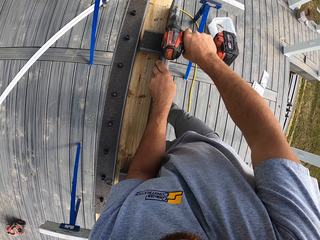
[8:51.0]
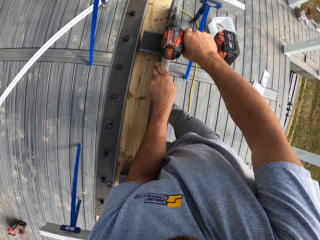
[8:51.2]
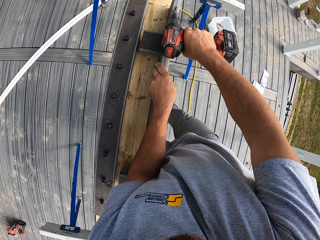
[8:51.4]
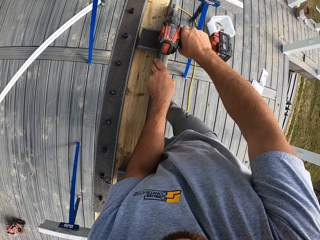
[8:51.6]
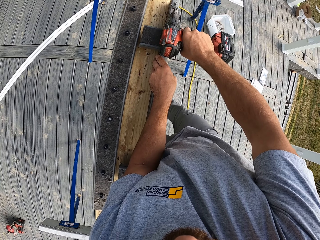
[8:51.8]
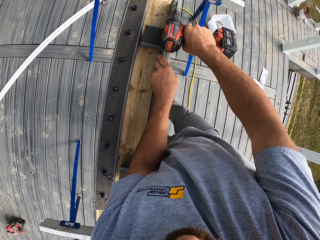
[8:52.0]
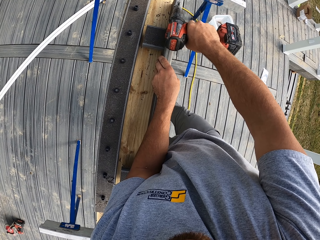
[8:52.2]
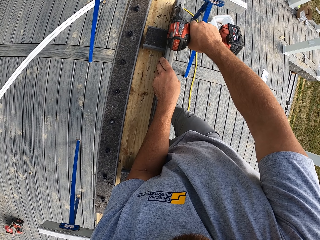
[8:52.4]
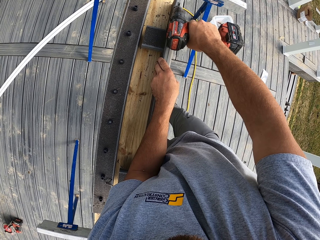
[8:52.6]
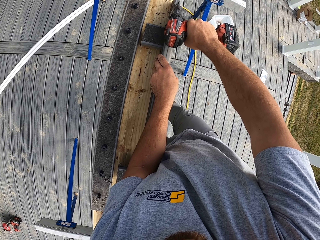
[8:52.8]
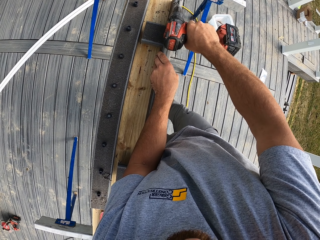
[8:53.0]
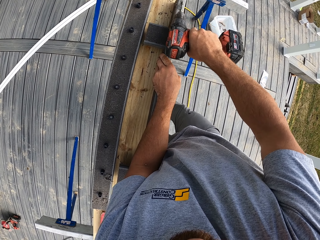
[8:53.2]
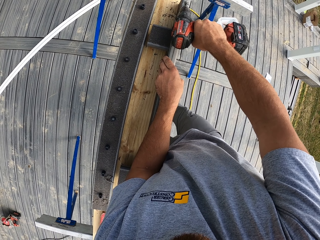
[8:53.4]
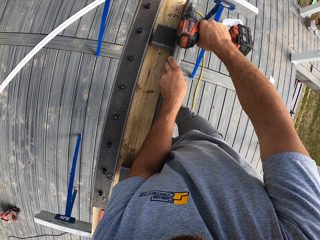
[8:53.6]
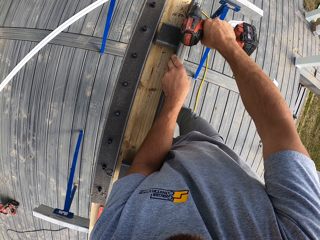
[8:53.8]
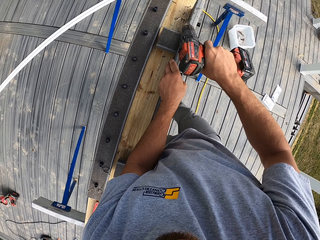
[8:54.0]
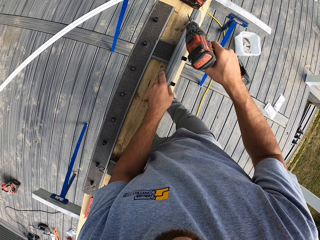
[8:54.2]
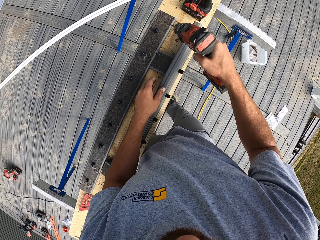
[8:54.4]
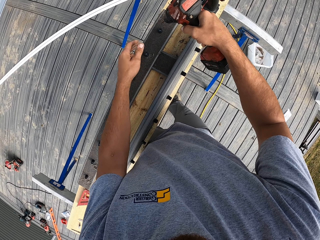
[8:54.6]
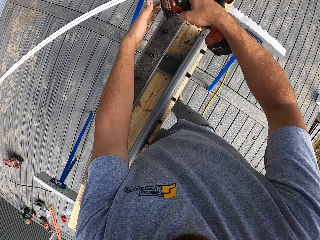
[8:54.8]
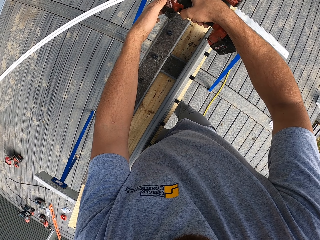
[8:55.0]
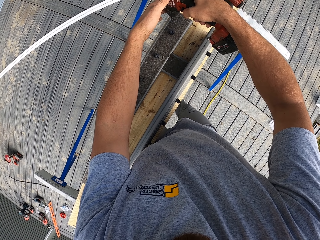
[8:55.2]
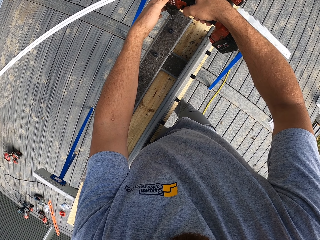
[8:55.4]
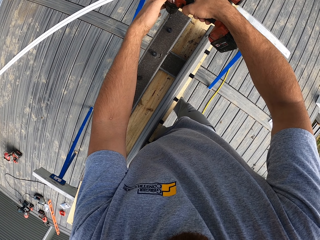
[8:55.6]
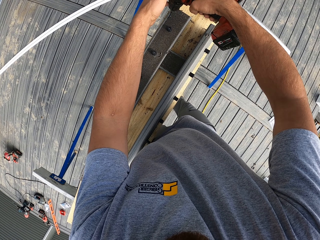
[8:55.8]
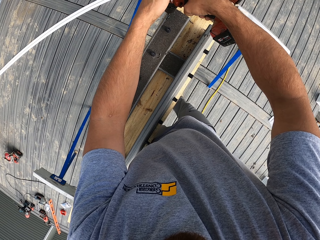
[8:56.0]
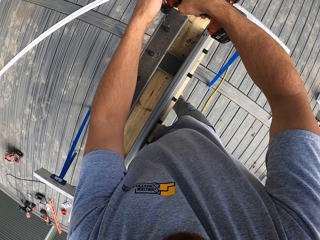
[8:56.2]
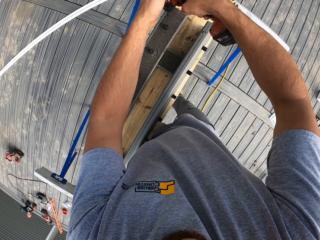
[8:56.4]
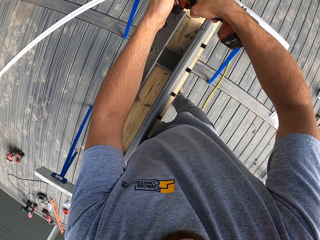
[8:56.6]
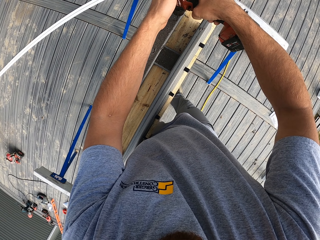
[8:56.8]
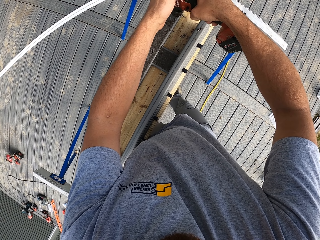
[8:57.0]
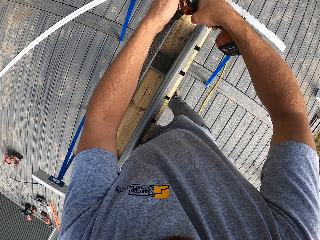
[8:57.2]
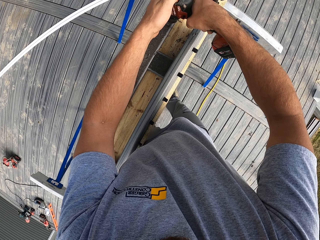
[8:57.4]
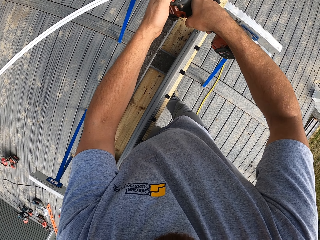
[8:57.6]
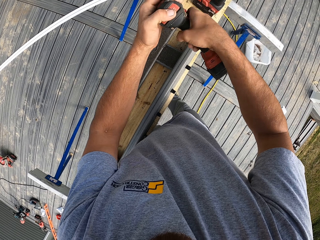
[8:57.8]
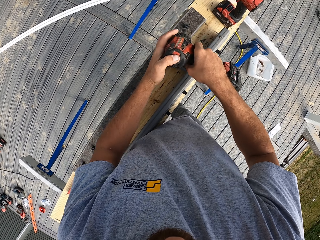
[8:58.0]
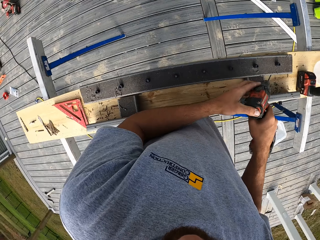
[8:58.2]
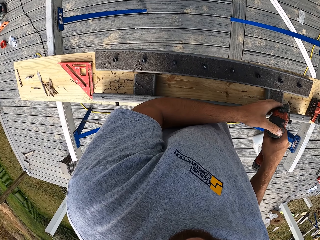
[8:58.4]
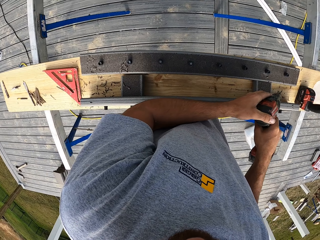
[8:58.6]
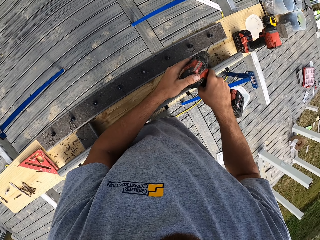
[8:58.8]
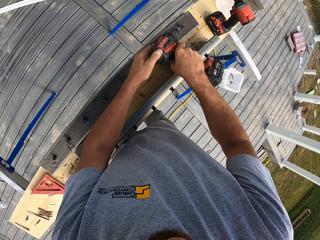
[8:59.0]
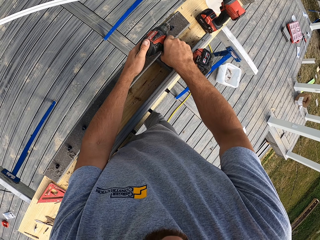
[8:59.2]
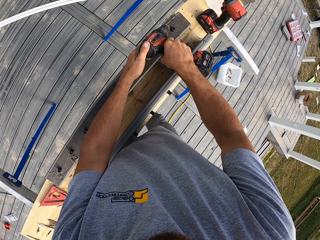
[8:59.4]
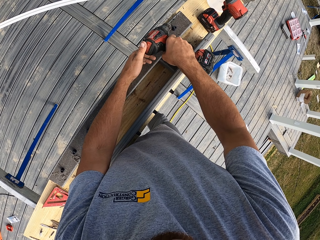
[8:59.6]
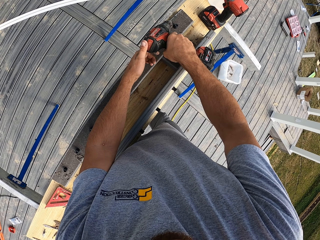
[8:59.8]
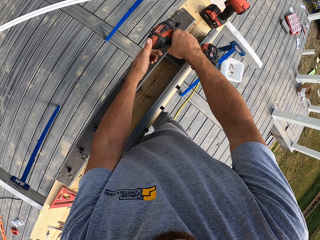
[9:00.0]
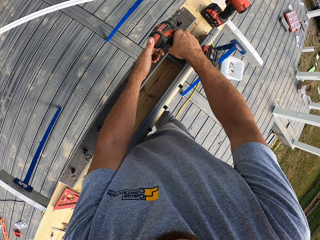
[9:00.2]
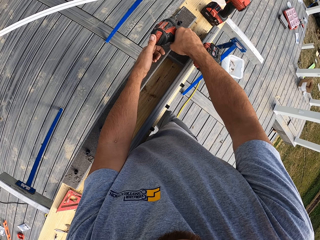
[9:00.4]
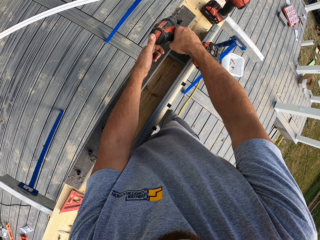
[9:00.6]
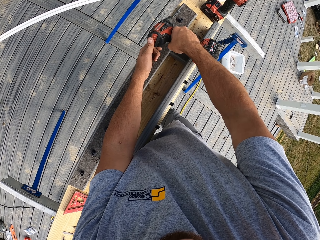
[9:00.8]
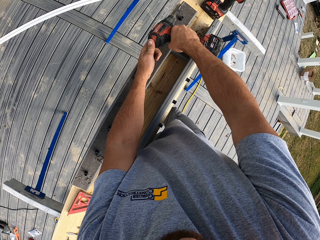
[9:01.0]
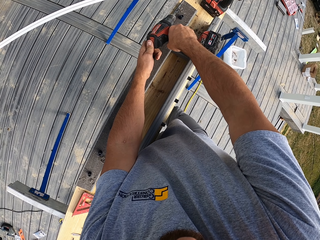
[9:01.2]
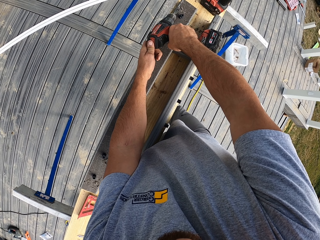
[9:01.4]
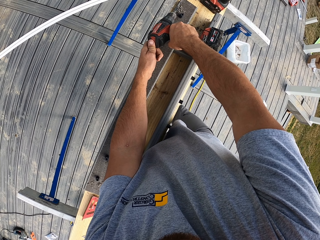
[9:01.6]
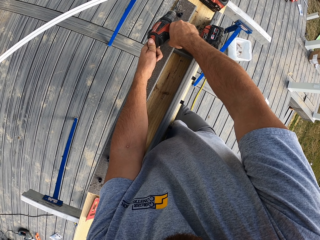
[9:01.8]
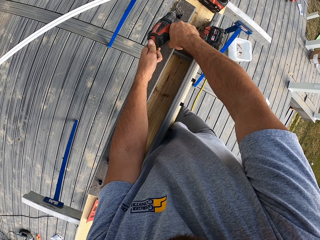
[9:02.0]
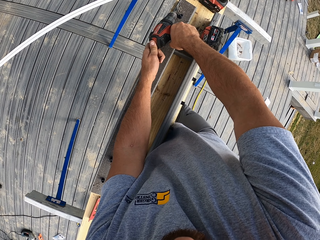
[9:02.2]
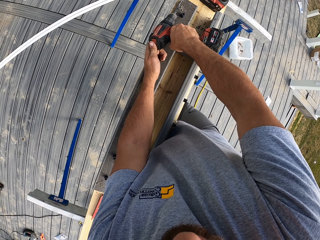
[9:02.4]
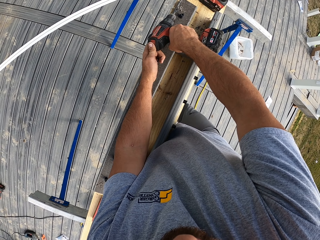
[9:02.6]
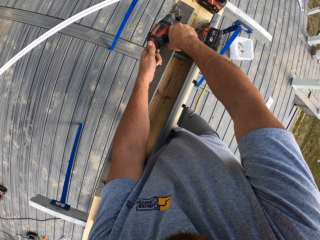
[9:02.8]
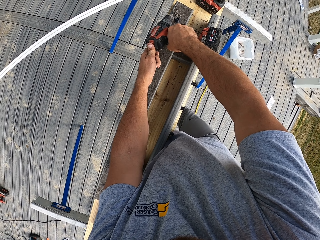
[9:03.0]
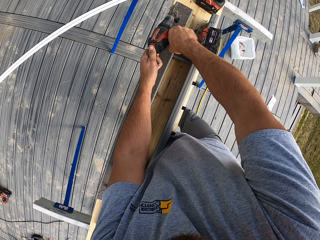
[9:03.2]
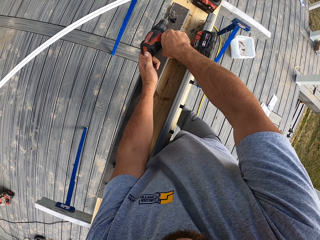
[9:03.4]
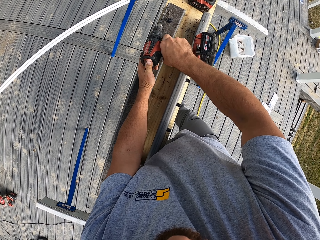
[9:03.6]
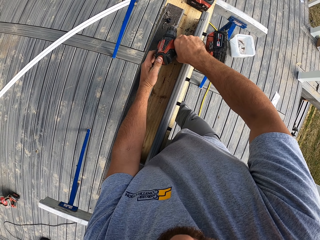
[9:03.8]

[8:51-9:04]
The camera wearer looks around. They drill the wood.

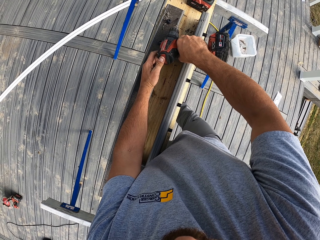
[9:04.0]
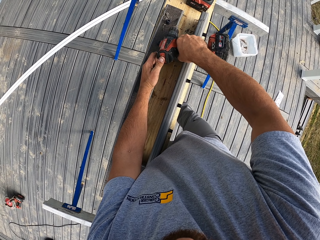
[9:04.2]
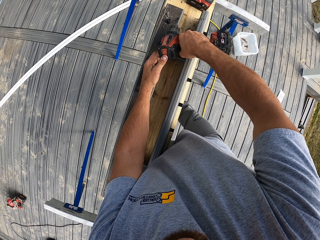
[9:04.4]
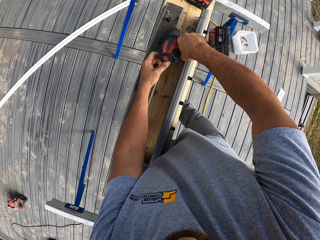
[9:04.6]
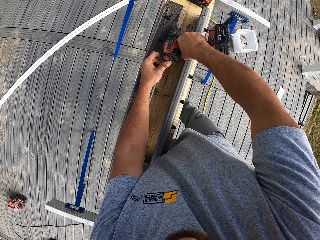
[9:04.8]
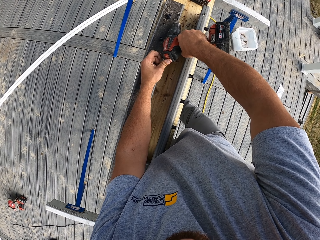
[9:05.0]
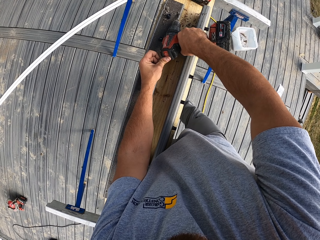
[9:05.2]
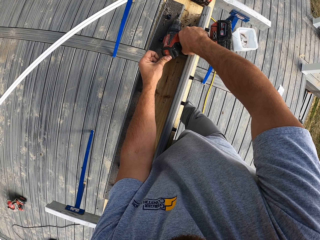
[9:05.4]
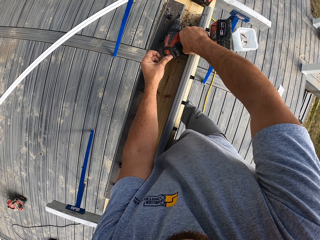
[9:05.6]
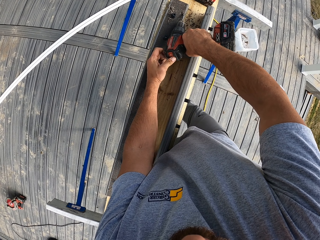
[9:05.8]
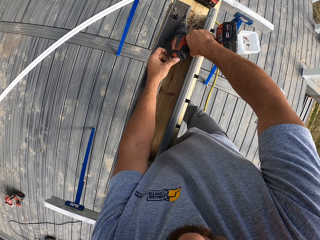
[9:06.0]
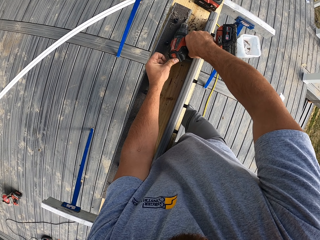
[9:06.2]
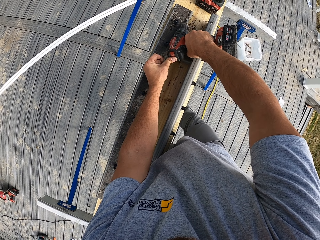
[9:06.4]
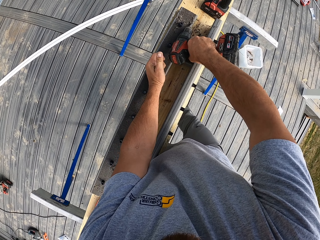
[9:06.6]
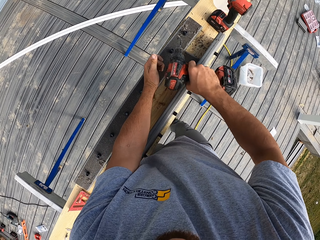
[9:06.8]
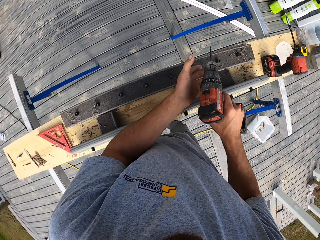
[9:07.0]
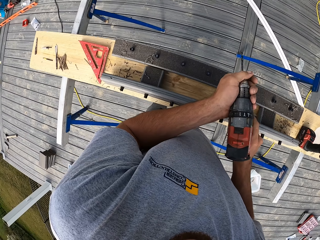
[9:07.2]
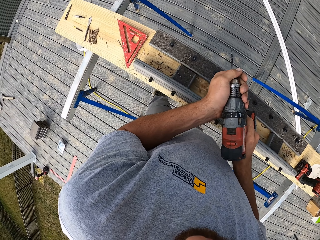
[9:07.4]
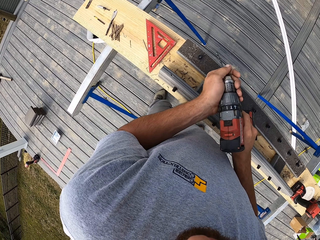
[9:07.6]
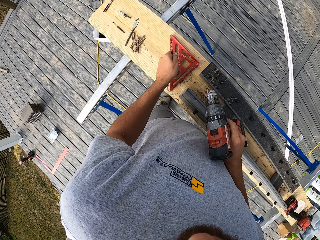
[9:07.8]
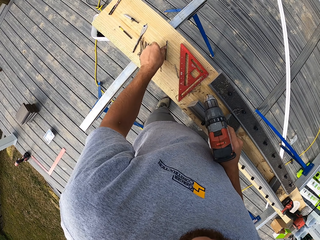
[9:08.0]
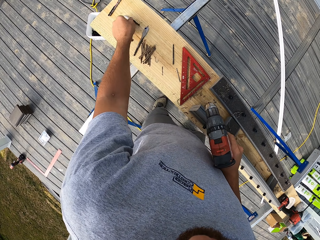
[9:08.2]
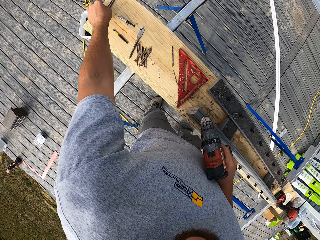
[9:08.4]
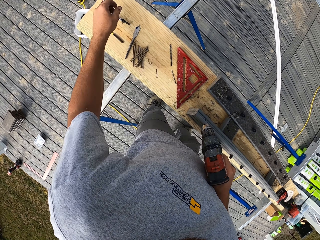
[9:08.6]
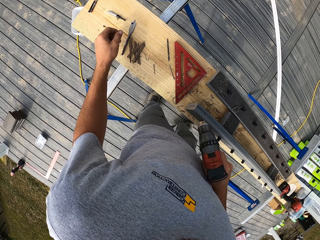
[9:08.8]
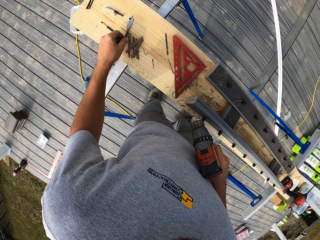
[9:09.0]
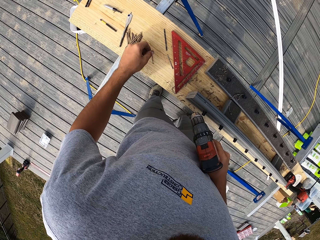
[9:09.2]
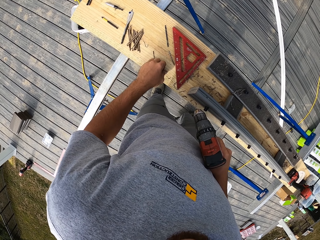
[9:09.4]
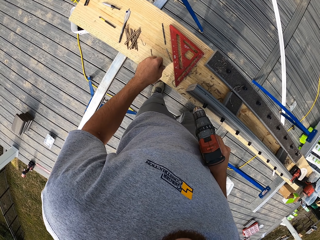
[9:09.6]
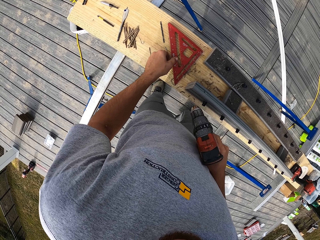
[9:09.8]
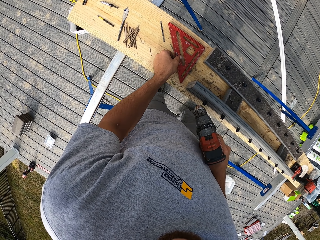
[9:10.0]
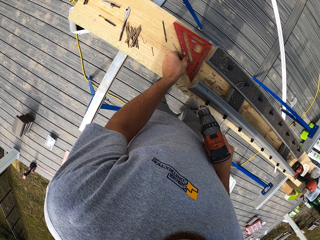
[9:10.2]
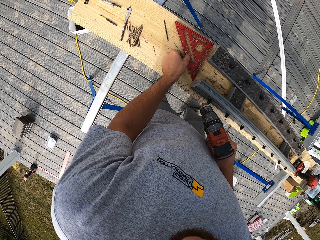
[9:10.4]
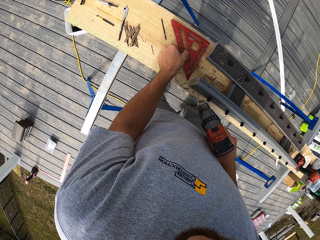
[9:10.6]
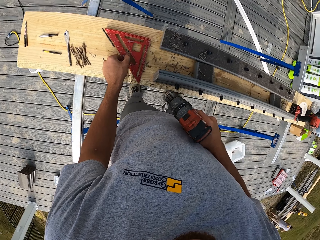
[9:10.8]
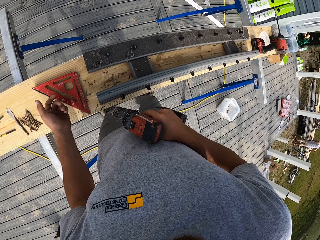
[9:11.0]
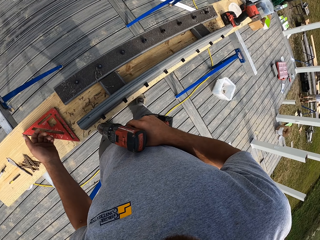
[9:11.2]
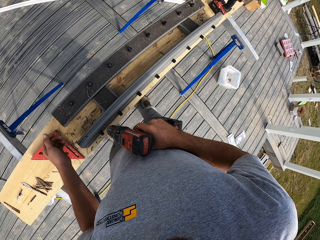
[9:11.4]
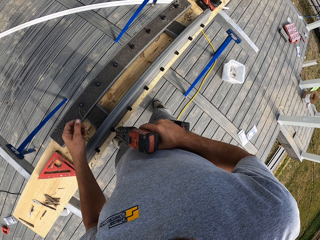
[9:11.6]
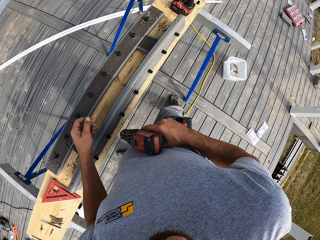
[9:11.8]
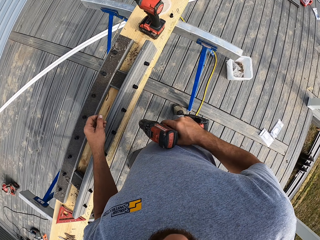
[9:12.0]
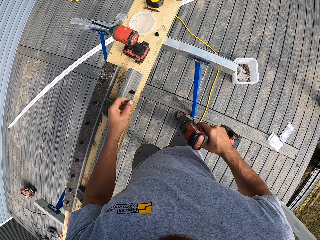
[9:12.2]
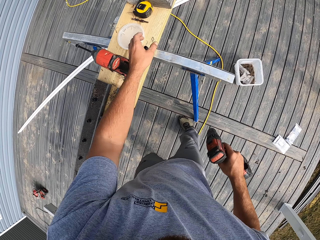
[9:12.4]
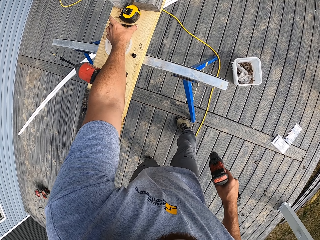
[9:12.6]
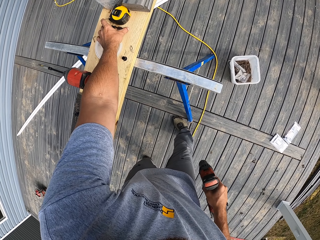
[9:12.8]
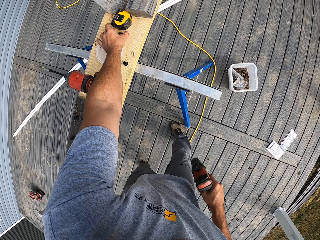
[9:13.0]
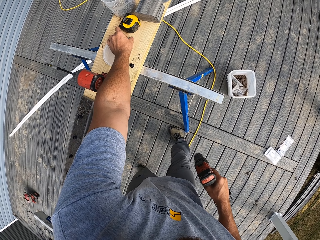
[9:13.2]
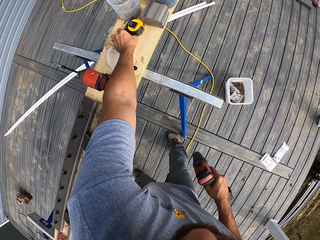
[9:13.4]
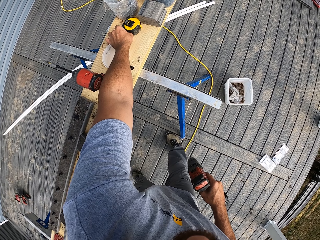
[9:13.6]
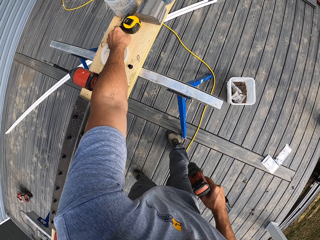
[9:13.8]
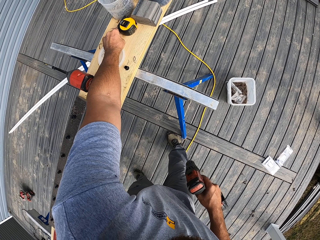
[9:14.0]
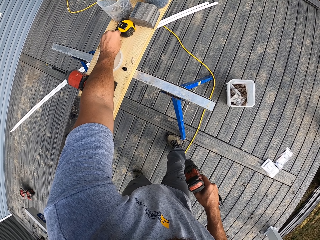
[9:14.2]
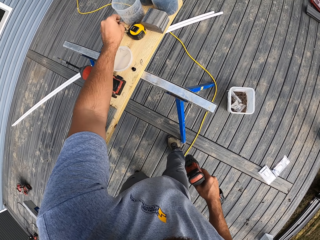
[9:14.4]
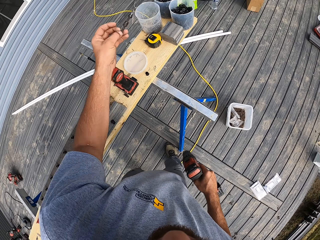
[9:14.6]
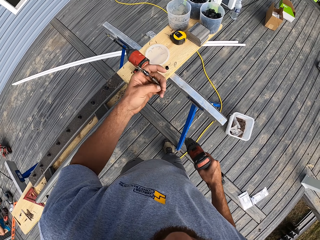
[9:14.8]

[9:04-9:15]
The camera wearer removes the drilling screw from the drill. They put the drilling screw on the table. They look for something on the bench. They pick up a drilling screw from the bench.
